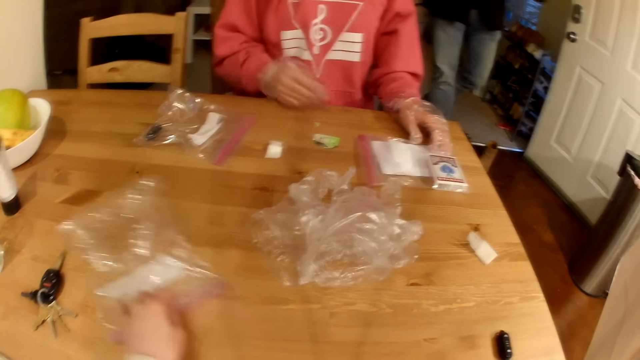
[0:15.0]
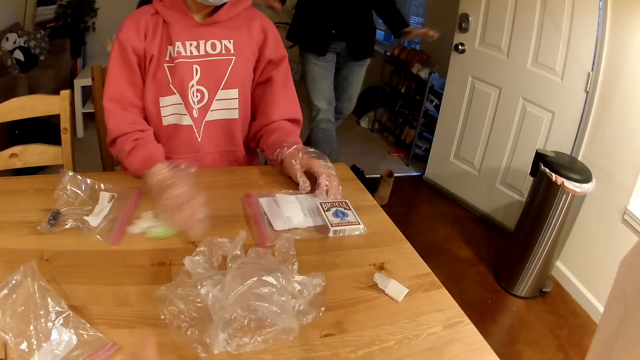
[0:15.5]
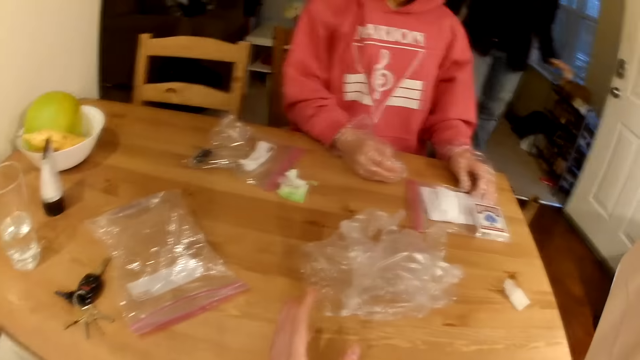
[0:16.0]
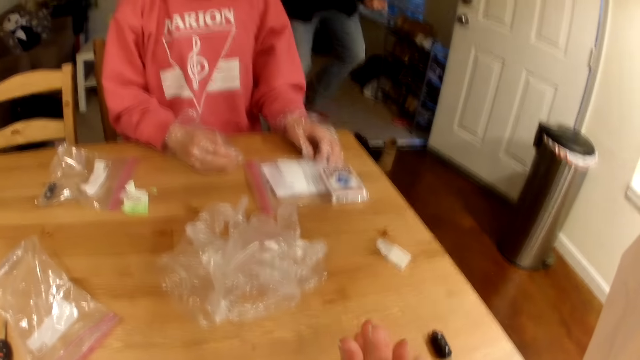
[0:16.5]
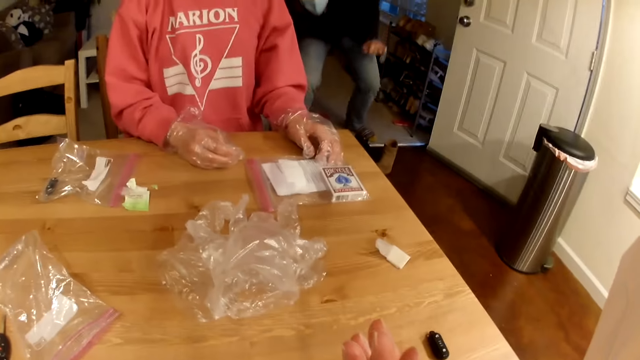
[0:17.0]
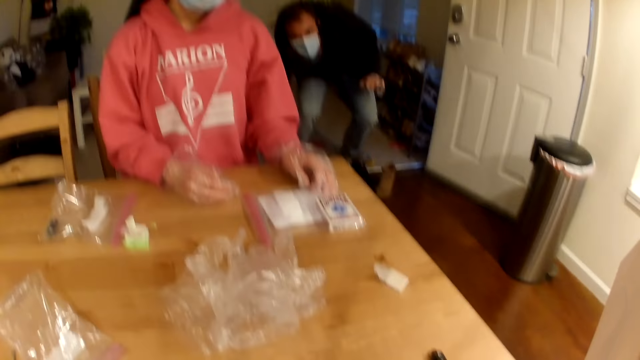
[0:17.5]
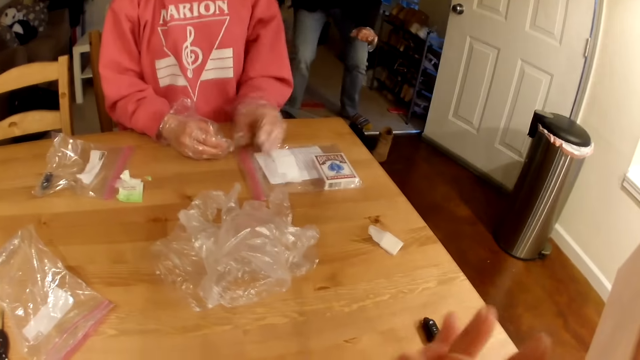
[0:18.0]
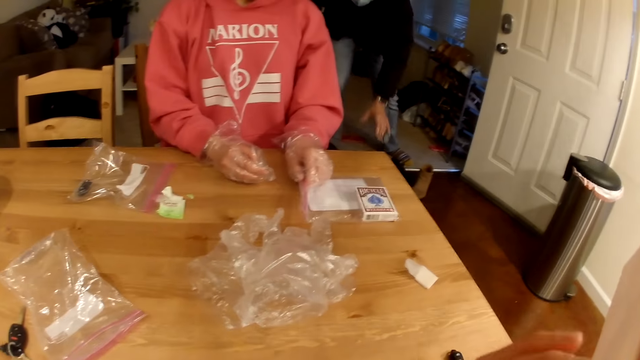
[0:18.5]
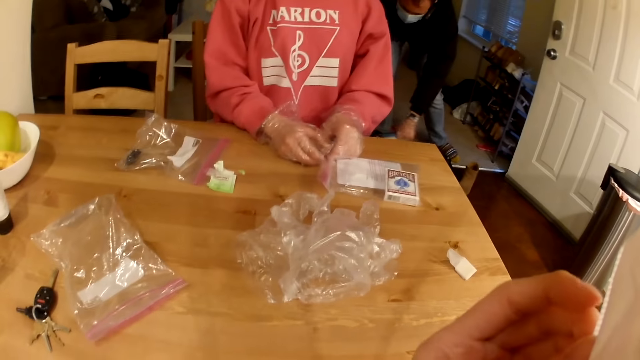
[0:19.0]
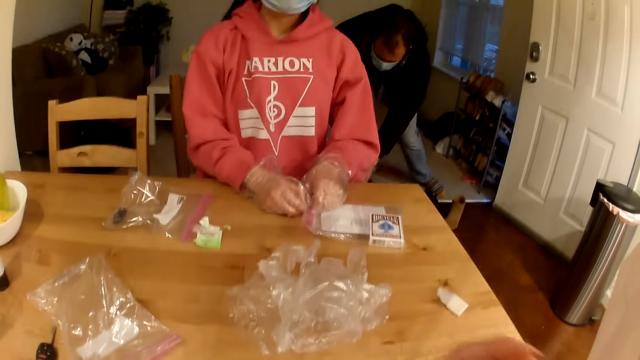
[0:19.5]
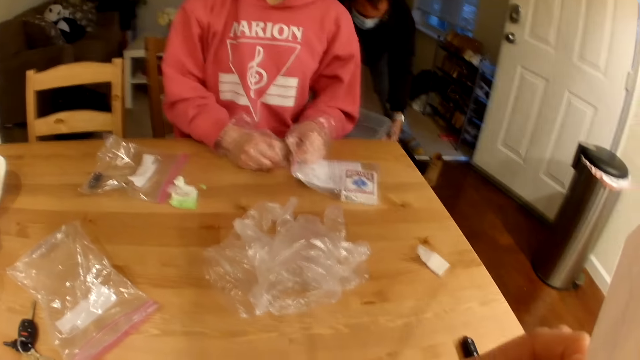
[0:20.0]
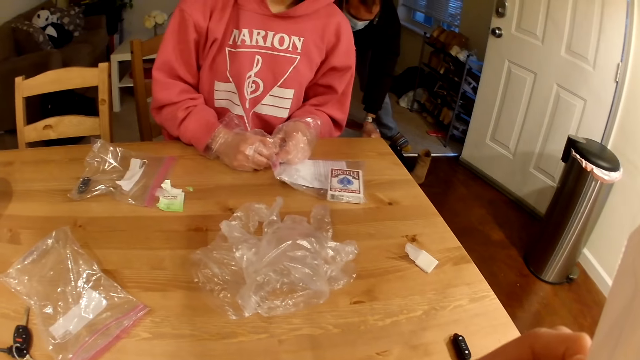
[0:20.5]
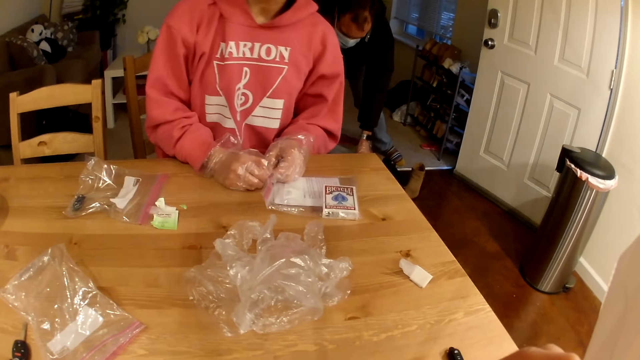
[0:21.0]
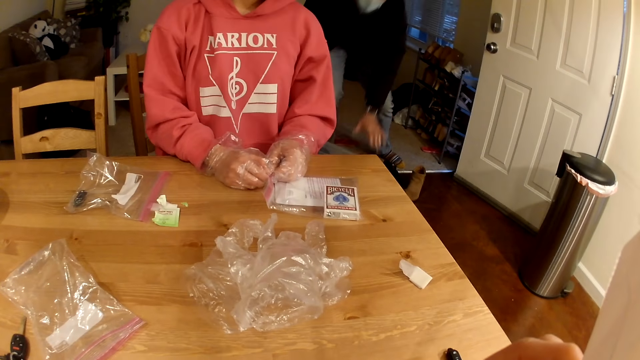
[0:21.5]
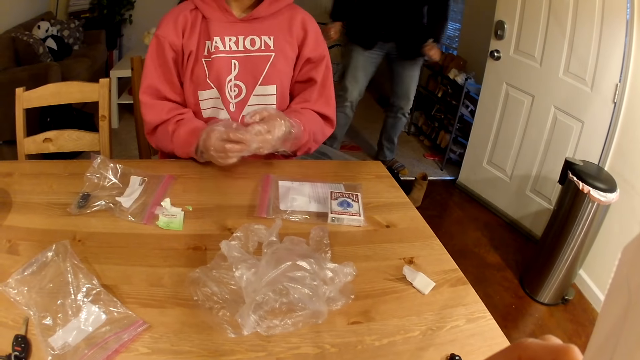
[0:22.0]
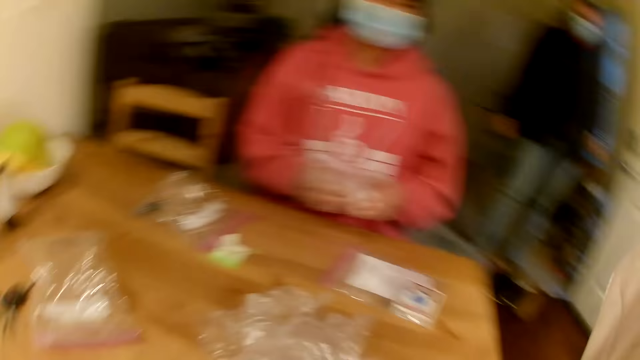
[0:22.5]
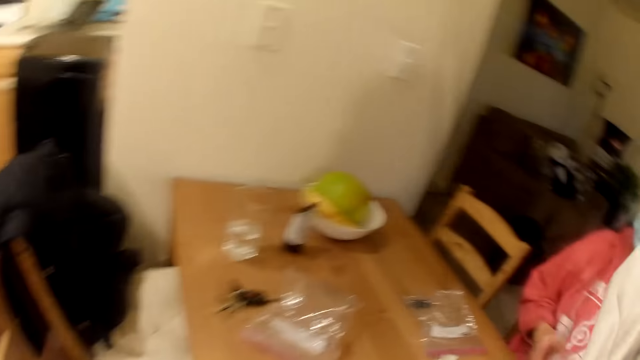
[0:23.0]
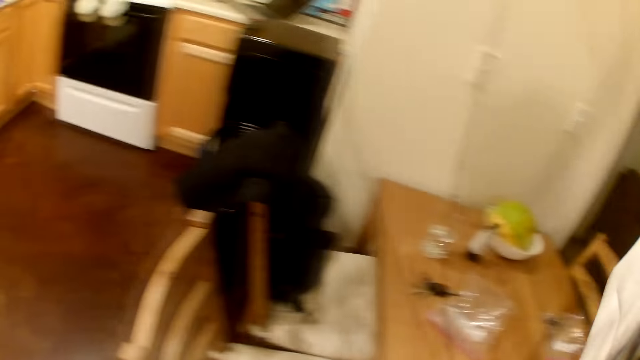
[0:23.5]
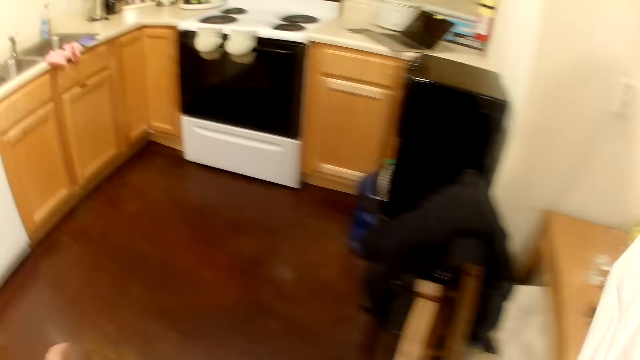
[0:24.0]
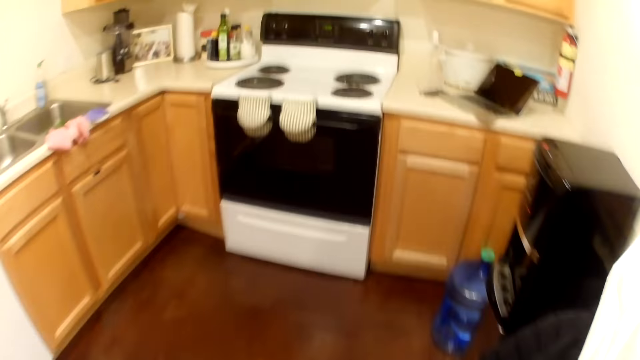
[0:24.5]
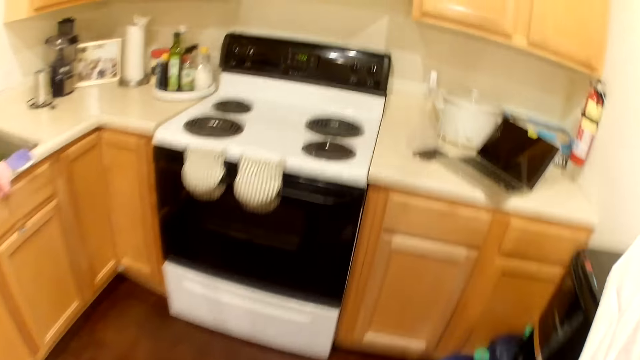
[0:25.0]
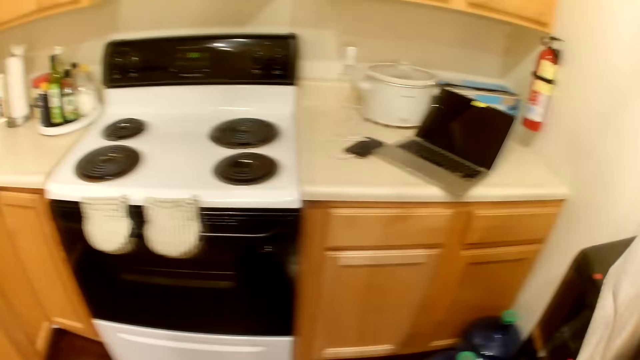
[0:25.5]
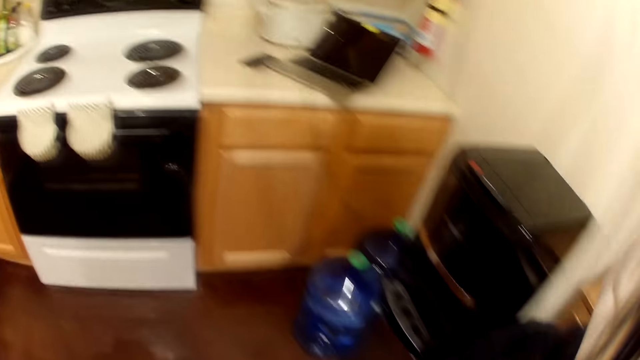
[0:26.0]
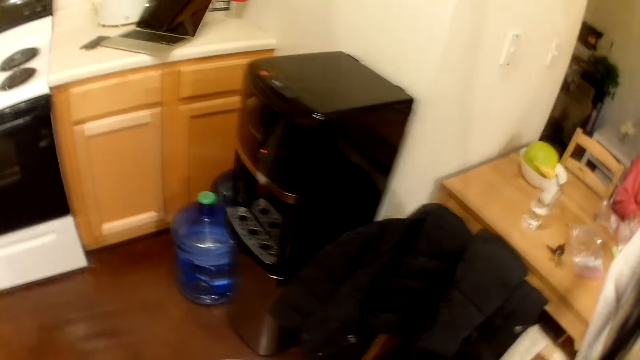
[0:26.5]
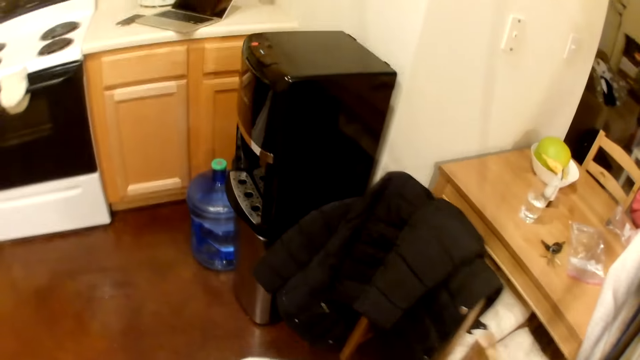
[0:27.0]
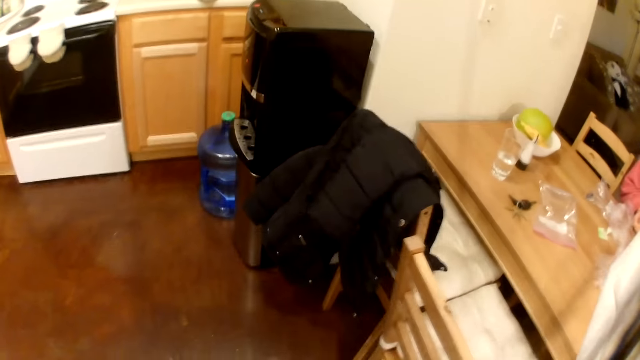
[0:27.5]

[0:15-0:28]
The camera wearer pushes the plastic bag on the table. A man talks to the camera wearer. The camera wearer interacts with the man. They walk in the kitchen.

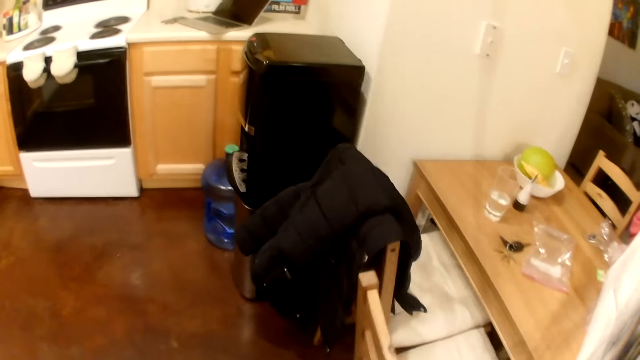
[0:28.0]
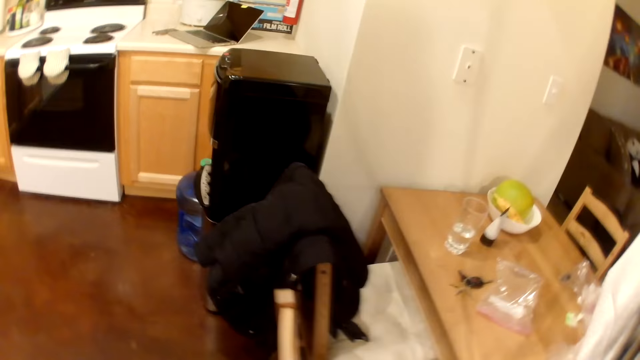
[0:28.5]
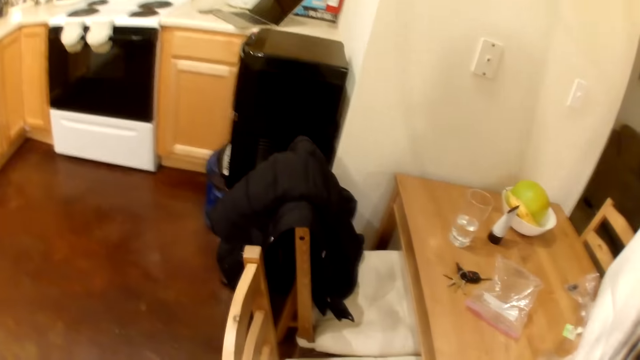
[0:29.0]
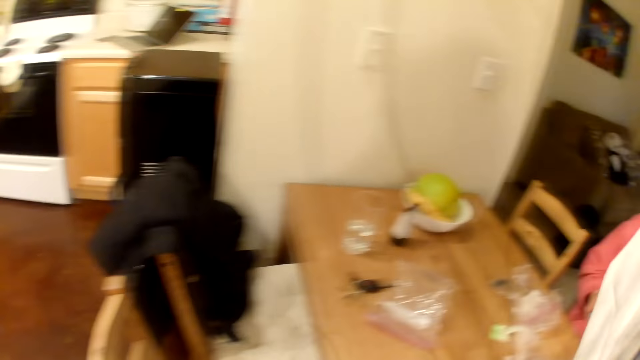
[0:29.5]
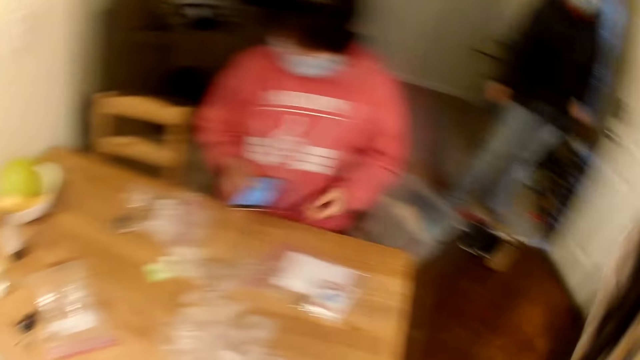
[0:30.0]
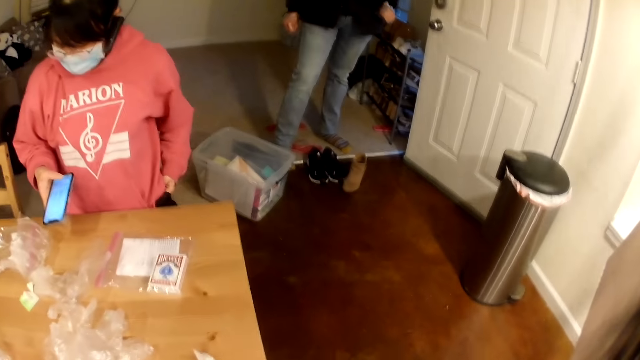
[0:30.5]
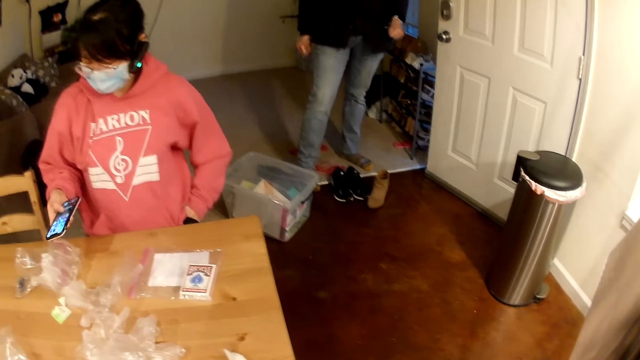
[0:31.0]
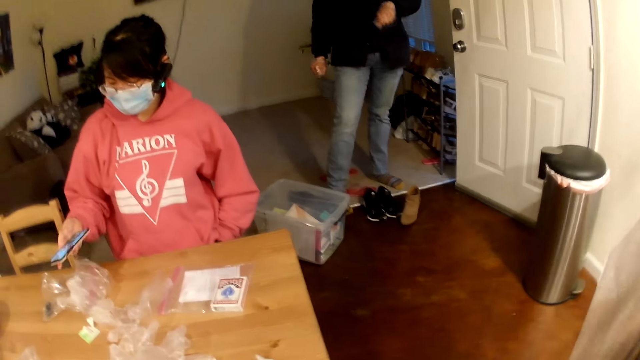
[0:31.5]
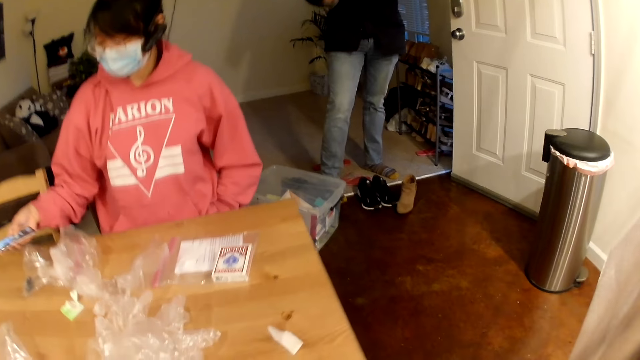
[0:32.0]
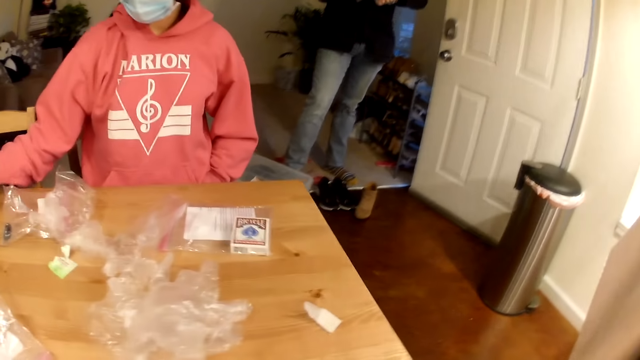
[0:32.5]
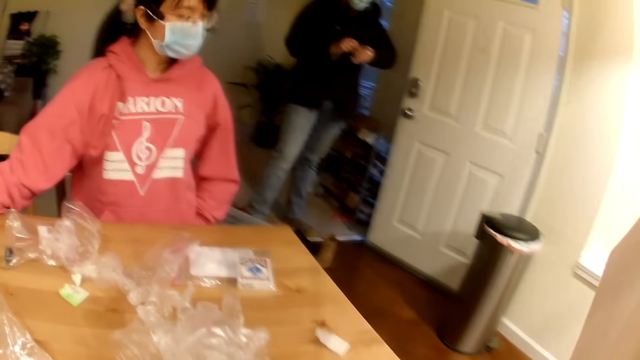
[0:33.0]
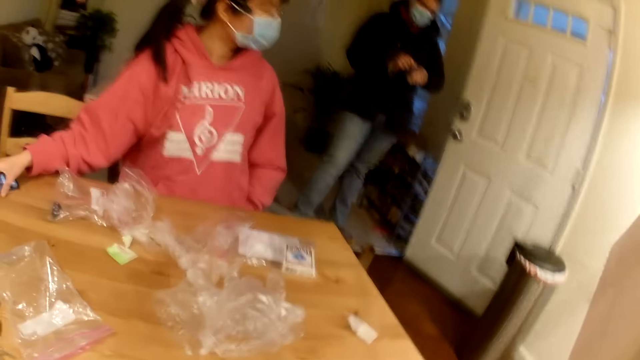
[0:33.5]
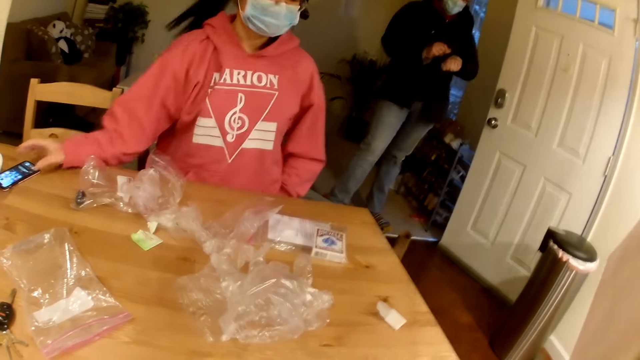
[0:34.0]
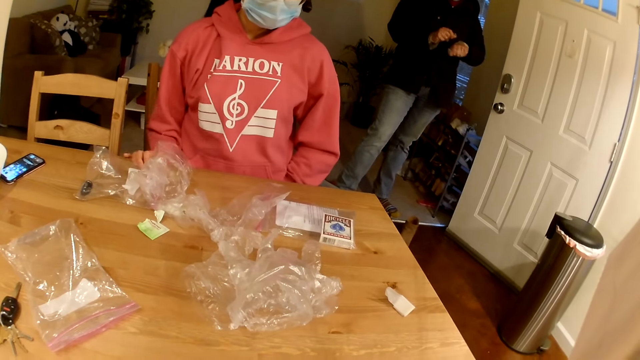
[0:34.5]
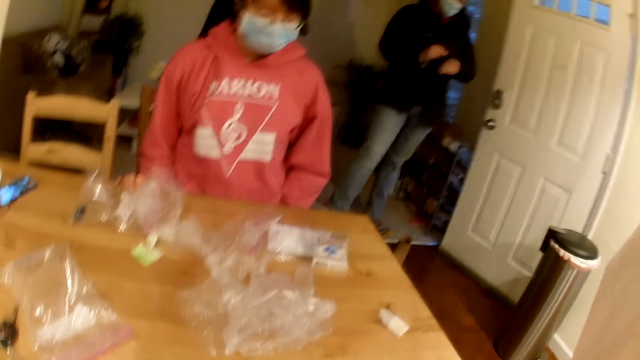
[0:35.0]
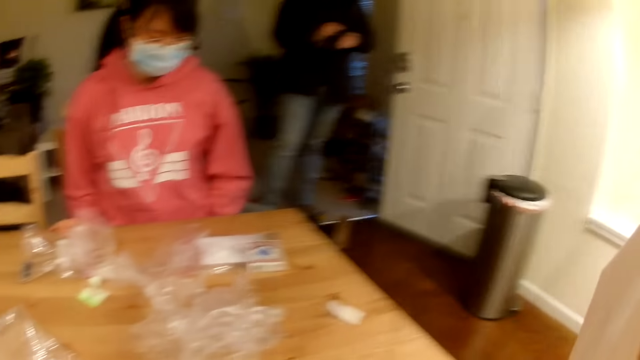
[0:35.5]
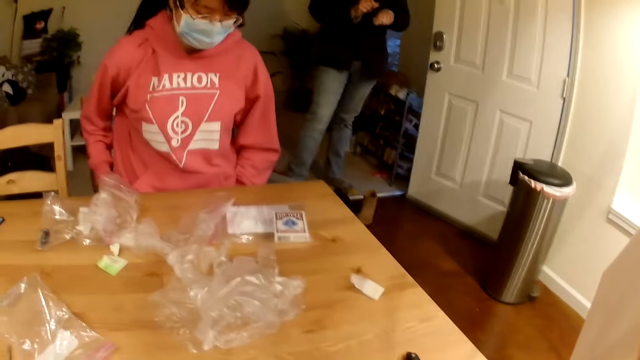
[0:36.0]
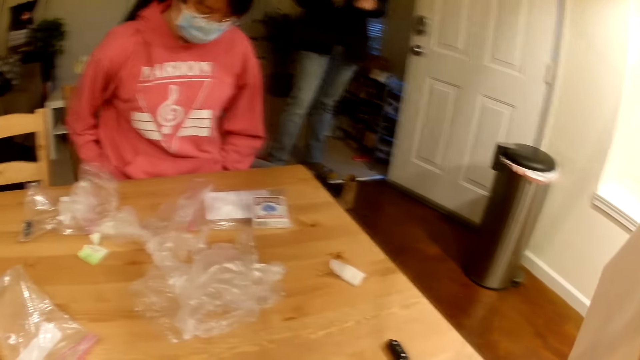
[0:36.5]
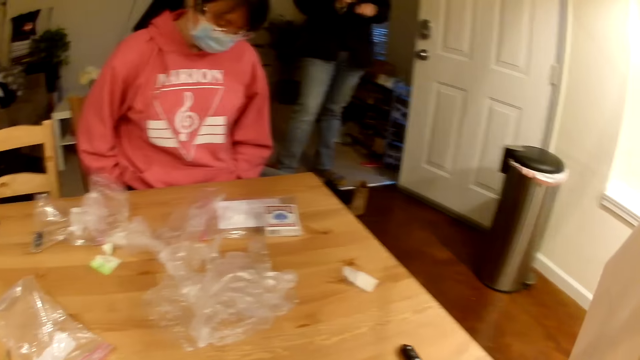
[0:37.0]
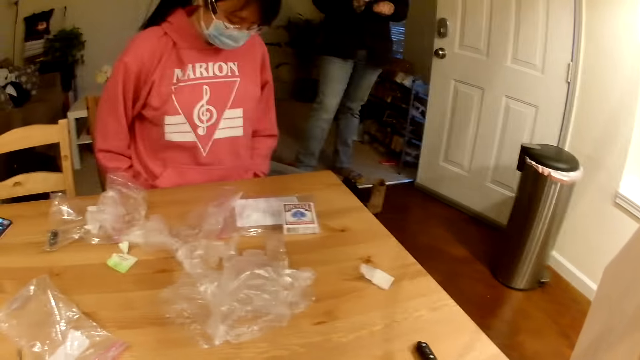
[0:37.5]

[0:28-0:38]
A lady operates the phone. The lady puts the phone on the table.
